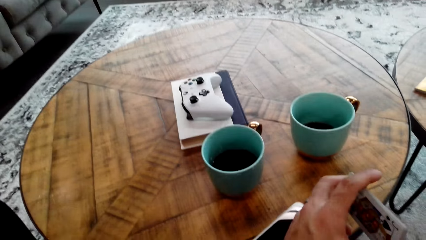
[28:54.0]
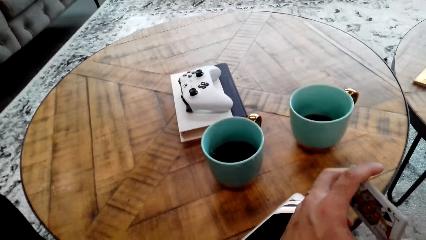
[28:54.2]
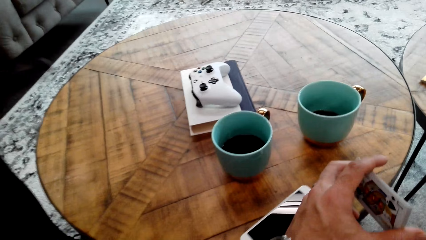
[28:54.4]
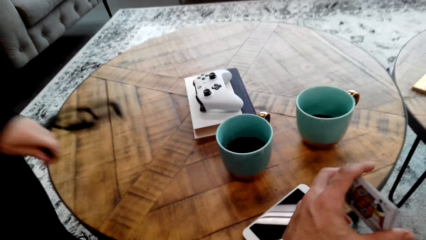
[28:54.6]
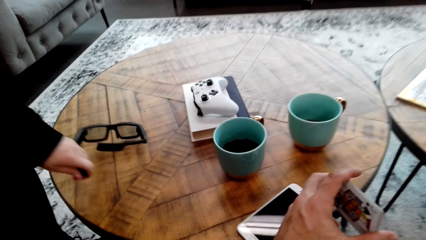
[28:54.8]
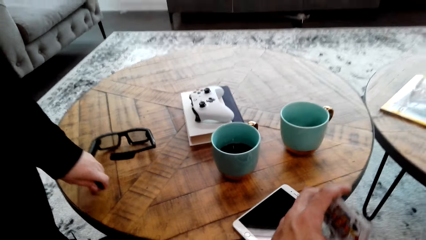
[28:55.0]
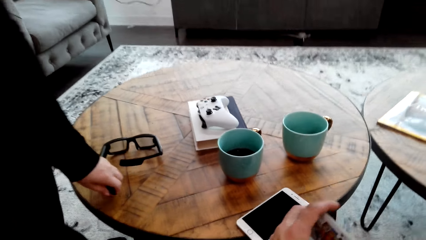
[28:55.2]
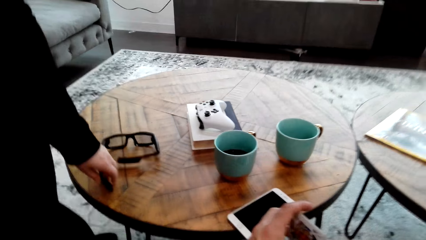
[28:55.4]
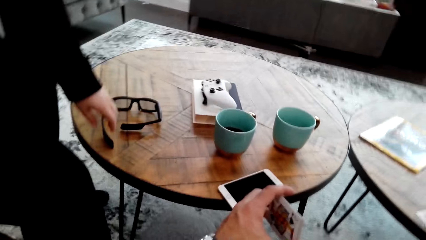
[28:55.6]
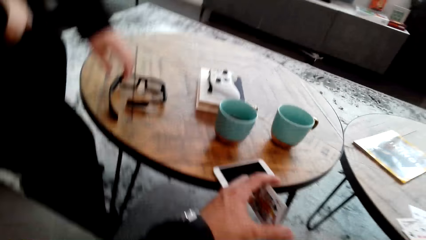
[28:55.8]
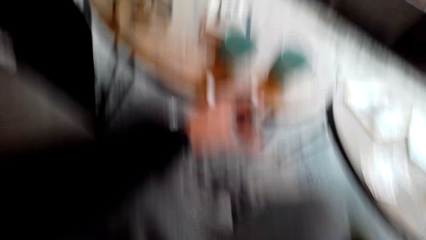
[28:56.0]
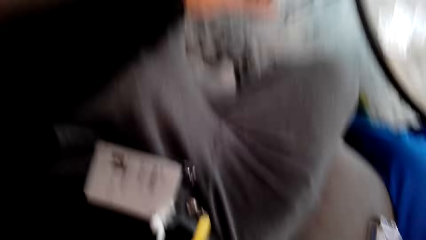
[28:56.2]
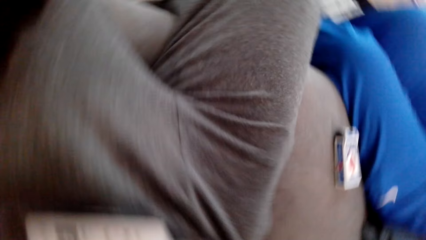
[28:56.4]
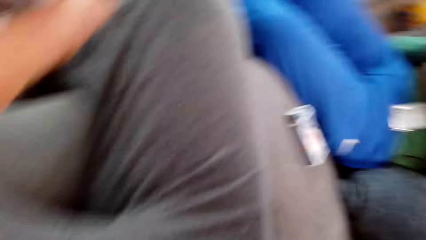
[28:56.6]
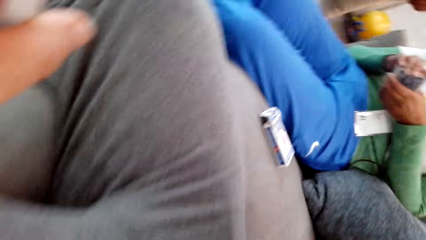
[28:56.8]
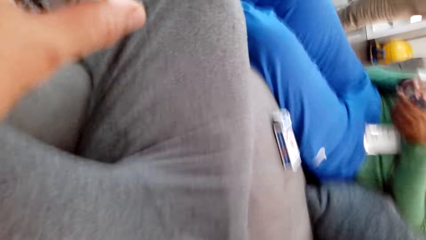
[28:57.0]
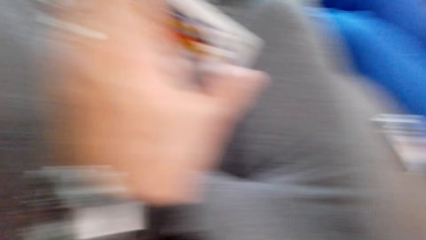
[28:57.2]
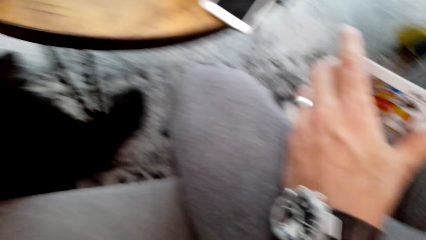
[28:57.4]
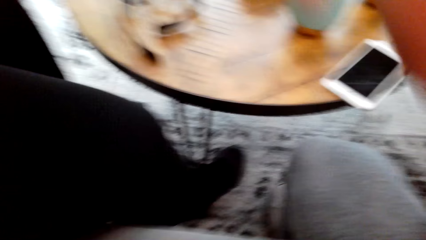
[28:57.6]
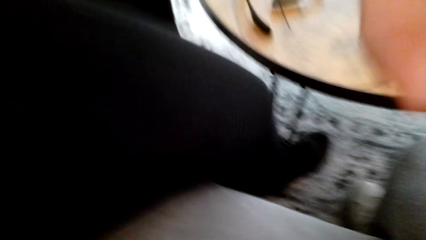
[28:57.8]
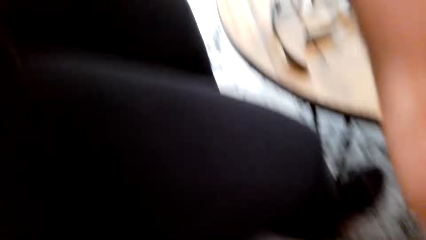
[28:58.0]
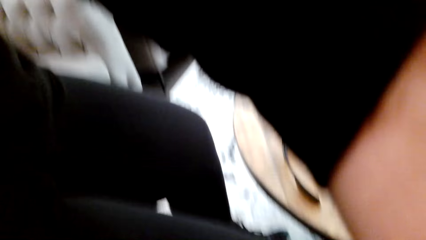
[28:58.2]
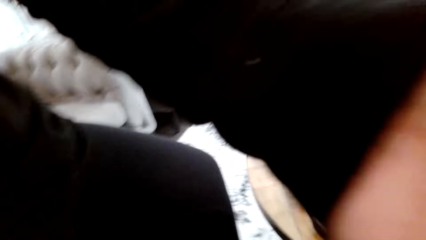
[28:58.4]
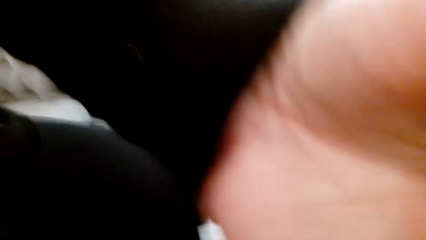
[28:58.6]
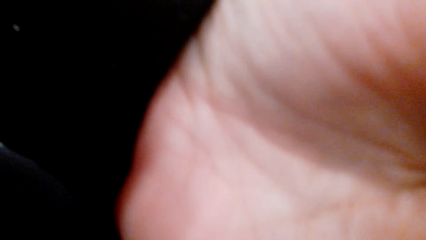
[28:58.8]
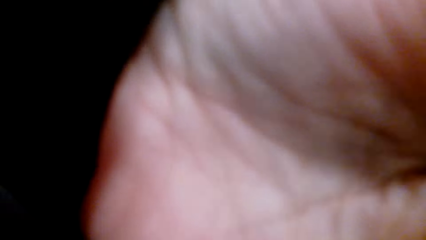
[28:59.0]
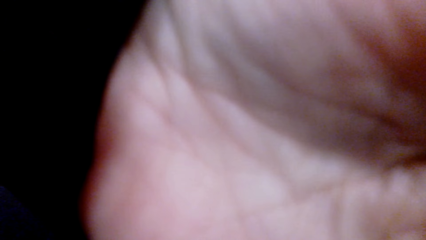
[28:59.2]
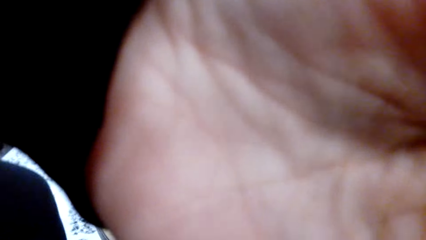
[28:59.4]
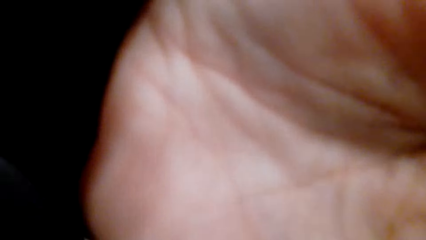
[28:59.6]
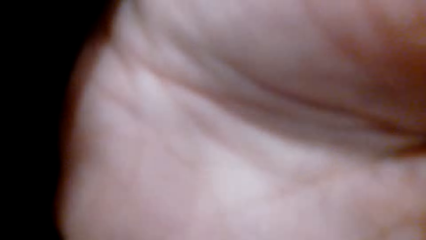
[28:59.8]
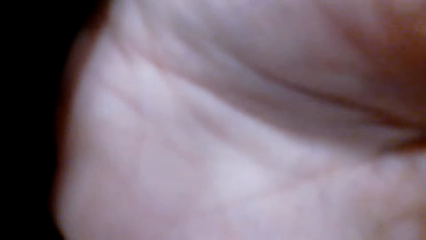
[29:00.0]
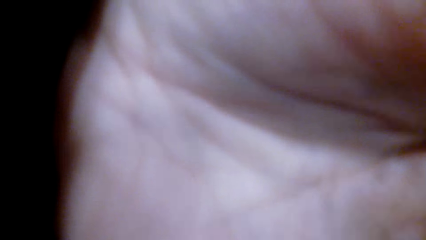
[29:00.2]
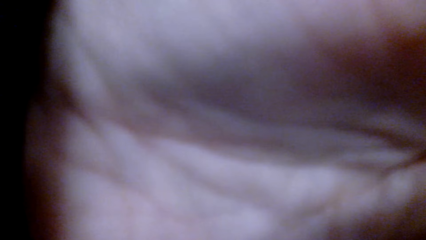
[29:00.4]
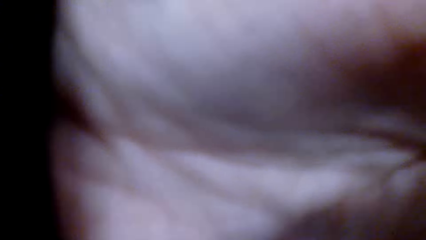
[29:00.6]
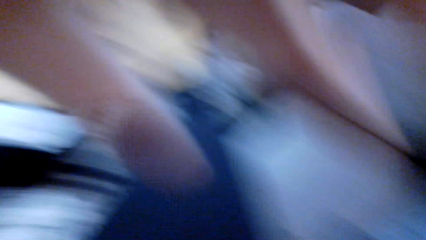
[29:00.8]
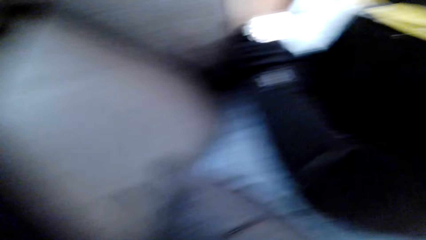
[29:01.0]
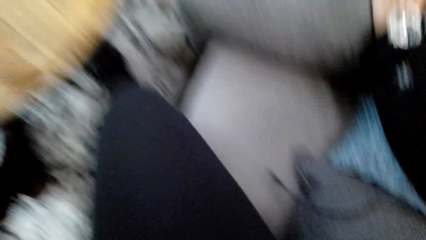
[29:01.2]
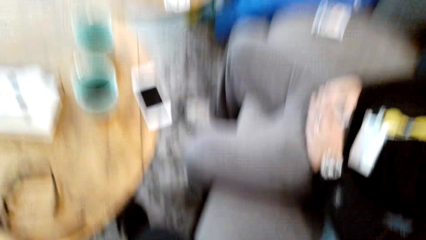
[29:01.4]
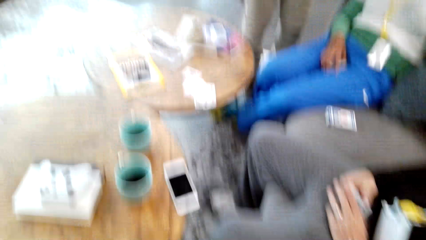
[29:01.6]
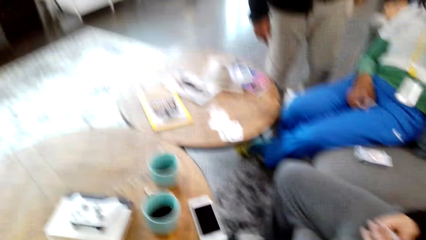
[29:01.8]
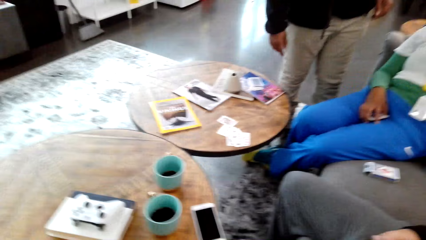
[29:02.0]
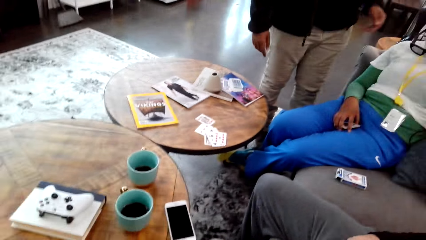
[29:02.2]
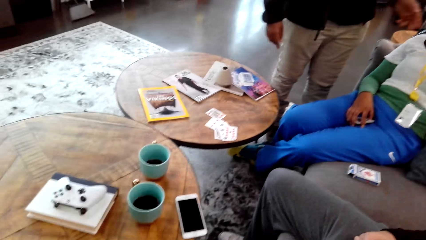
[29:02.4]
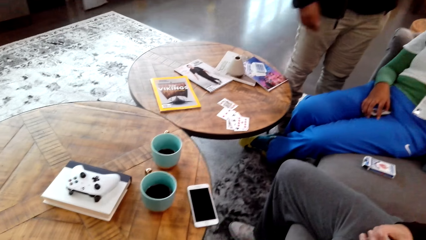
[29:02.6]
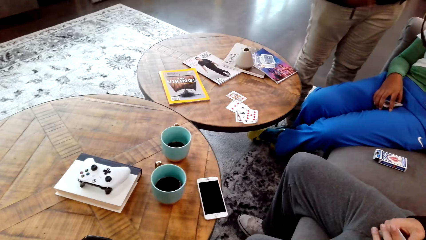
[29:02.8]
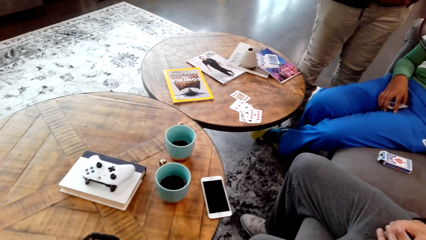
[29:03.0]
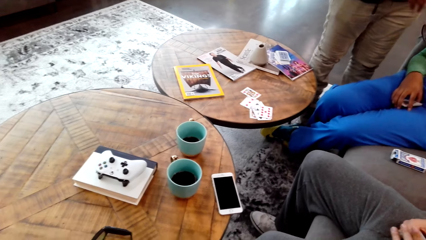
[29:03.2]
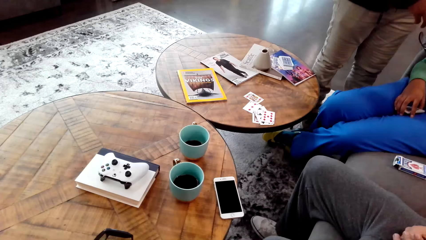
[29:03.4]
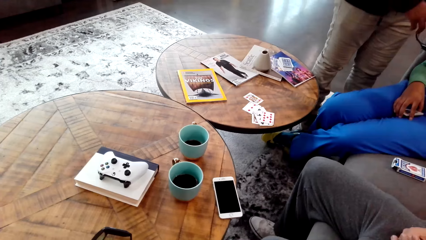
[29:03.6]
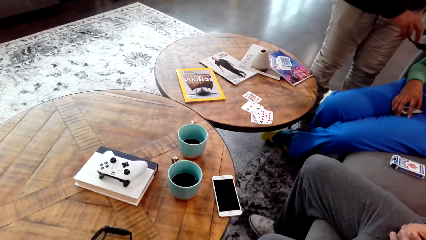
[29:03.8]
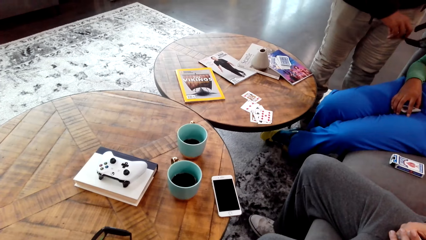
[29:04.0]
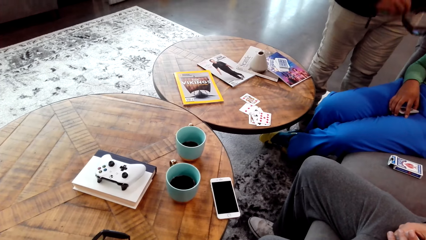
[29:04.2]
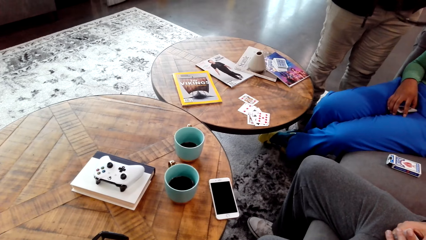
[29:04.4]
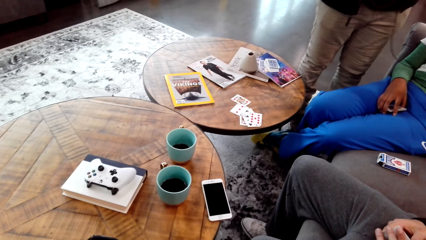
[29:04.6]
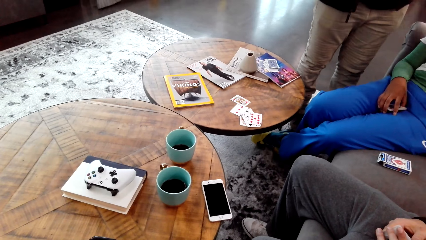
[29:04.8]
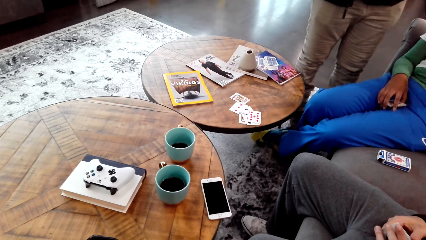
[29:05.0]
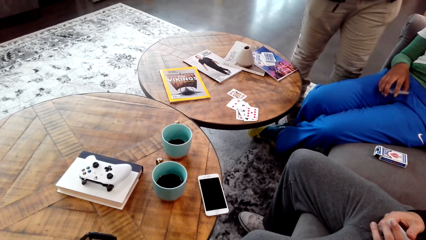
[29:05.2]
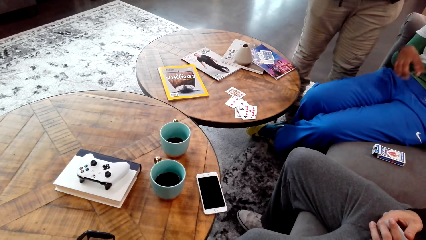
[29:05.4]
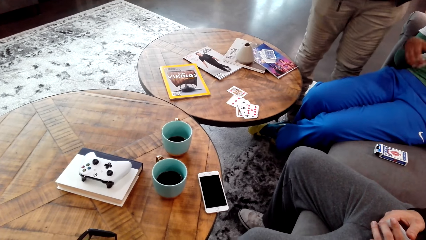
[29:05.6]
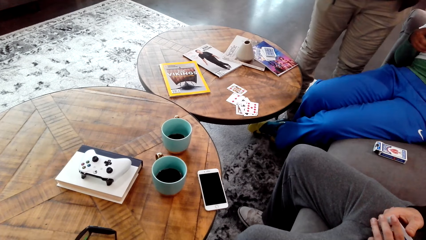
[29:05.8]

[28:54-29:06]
The camera wearer holds cards. A person puts the goggles on the table. A woman picks up a camera from the camera wearer's head. The camera wearer adjusts the camera. Another person picks up the goggles.
